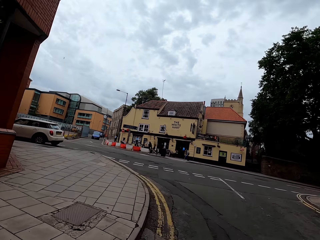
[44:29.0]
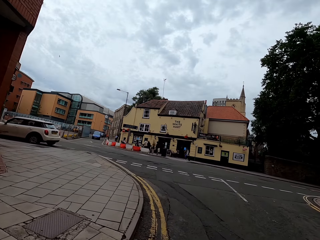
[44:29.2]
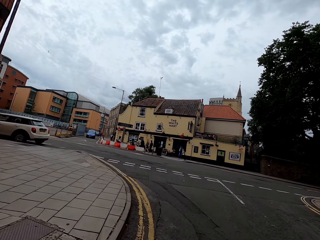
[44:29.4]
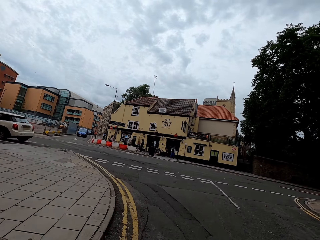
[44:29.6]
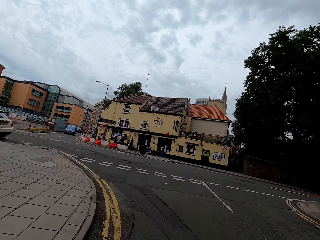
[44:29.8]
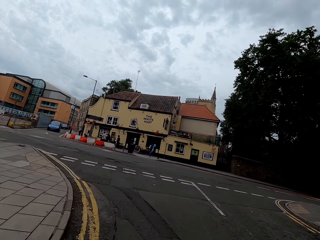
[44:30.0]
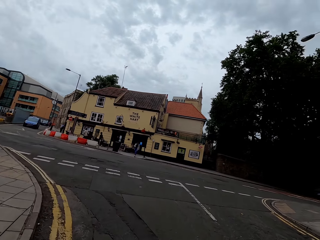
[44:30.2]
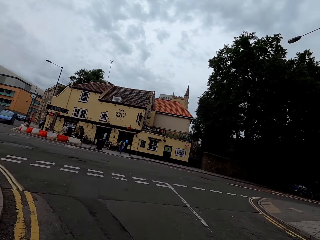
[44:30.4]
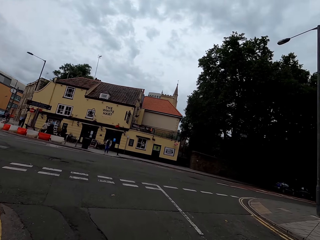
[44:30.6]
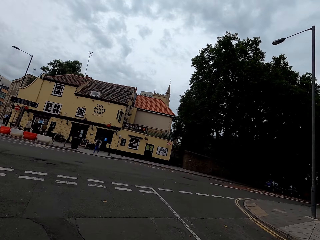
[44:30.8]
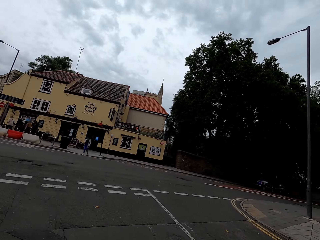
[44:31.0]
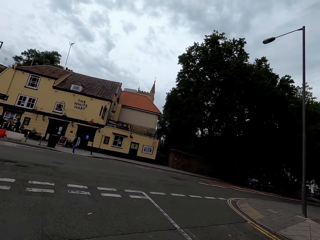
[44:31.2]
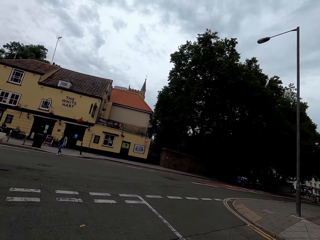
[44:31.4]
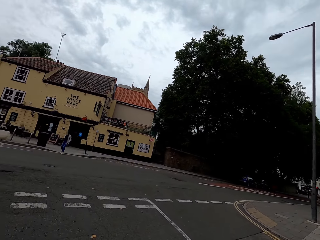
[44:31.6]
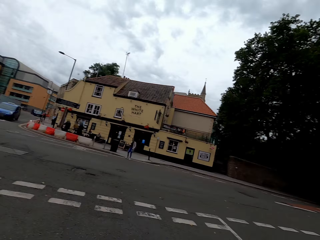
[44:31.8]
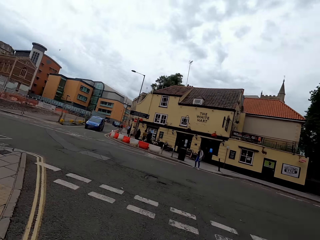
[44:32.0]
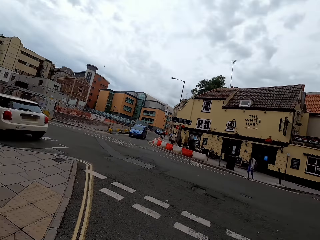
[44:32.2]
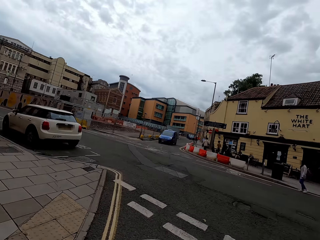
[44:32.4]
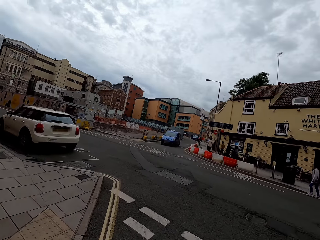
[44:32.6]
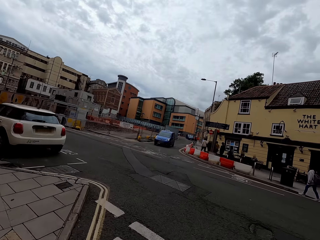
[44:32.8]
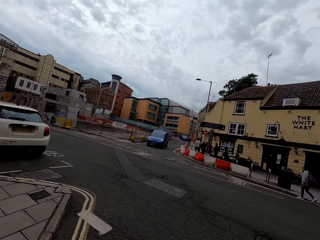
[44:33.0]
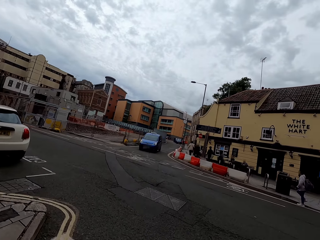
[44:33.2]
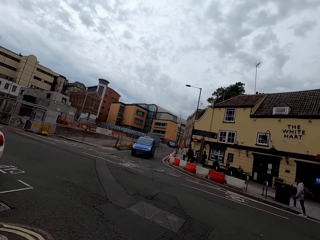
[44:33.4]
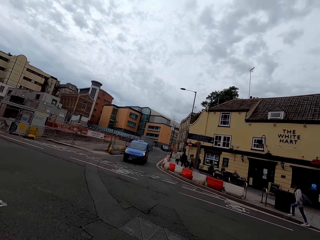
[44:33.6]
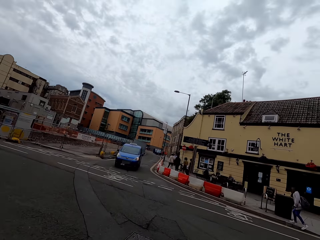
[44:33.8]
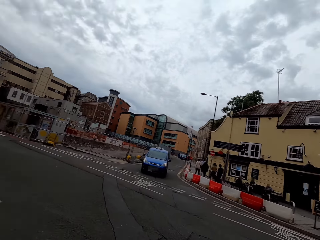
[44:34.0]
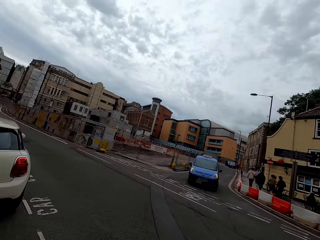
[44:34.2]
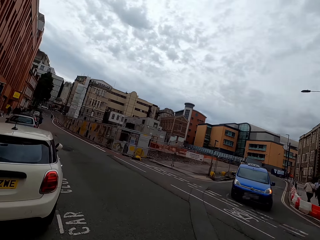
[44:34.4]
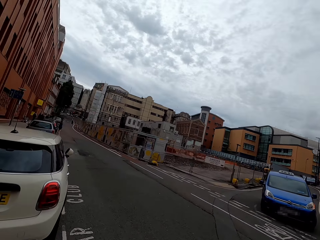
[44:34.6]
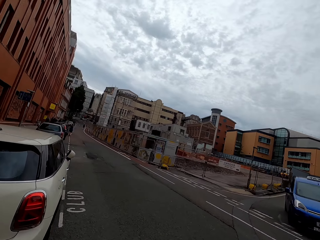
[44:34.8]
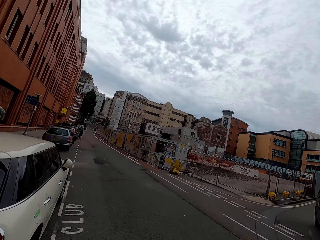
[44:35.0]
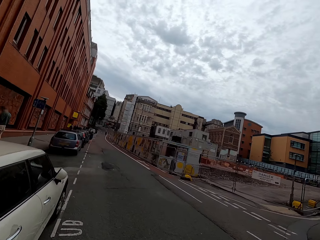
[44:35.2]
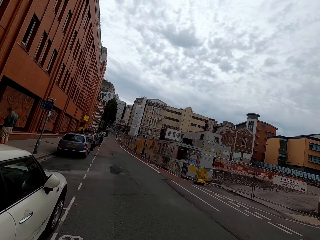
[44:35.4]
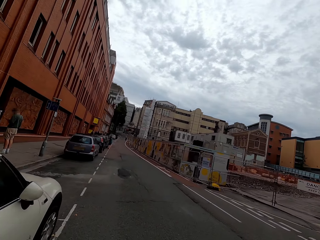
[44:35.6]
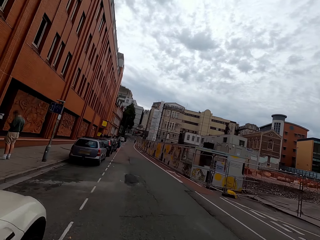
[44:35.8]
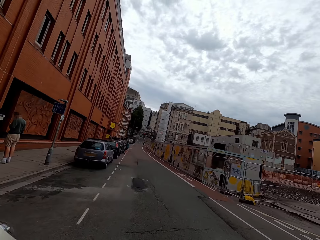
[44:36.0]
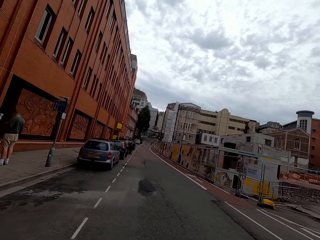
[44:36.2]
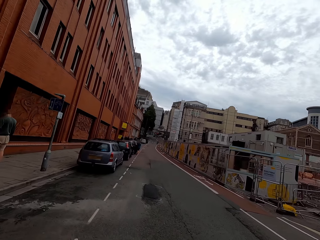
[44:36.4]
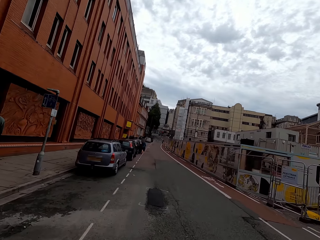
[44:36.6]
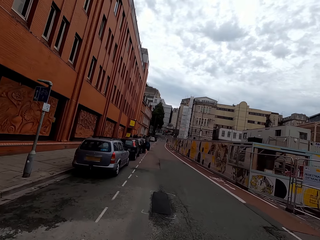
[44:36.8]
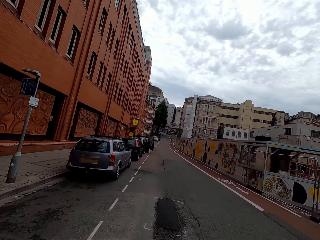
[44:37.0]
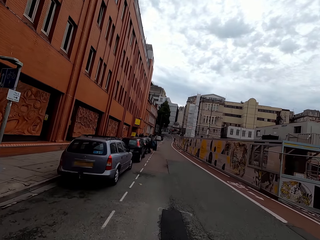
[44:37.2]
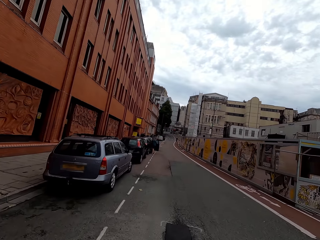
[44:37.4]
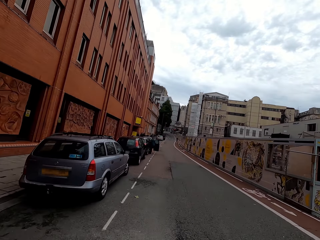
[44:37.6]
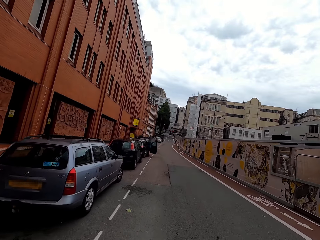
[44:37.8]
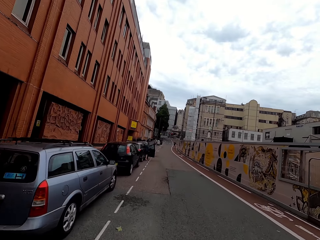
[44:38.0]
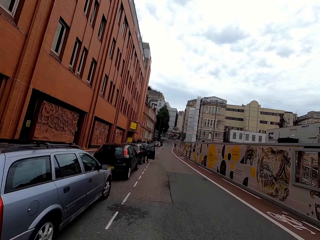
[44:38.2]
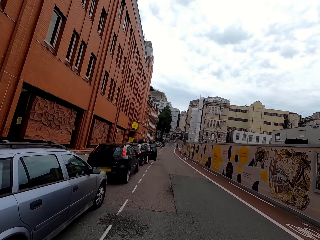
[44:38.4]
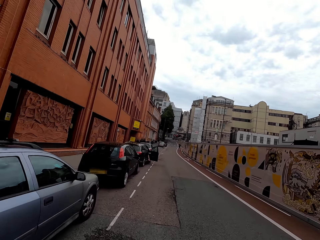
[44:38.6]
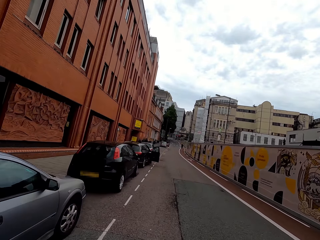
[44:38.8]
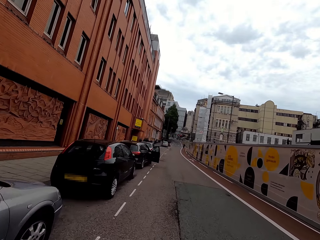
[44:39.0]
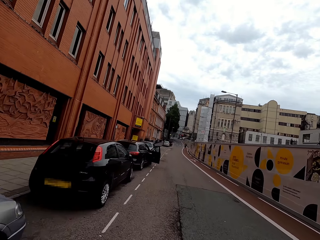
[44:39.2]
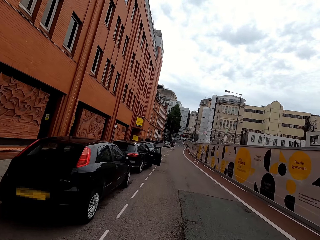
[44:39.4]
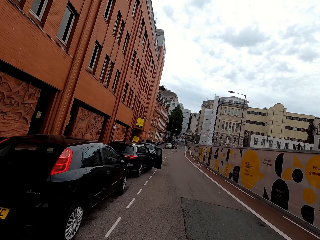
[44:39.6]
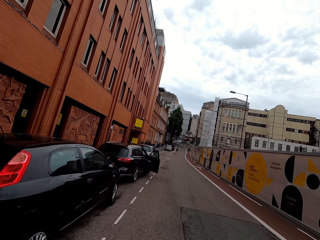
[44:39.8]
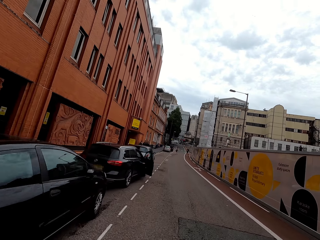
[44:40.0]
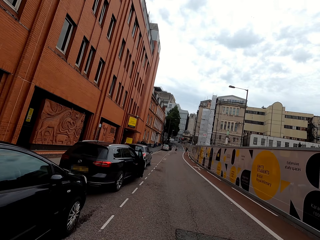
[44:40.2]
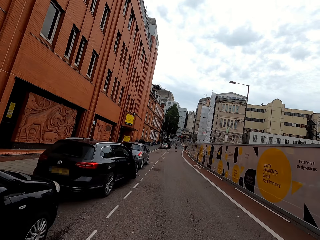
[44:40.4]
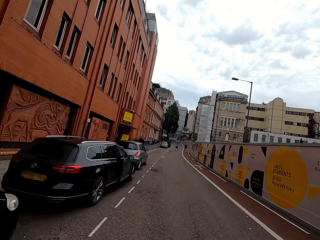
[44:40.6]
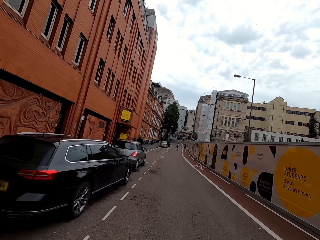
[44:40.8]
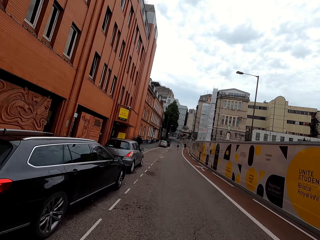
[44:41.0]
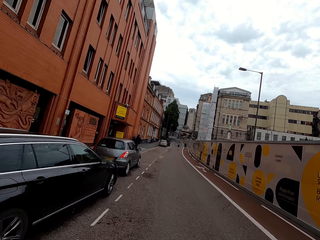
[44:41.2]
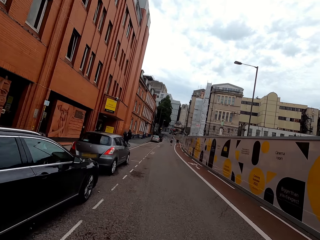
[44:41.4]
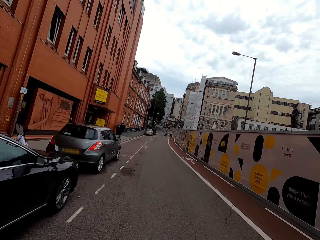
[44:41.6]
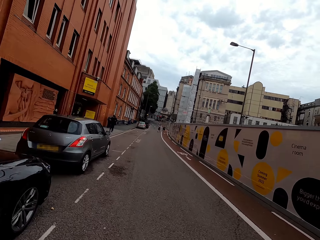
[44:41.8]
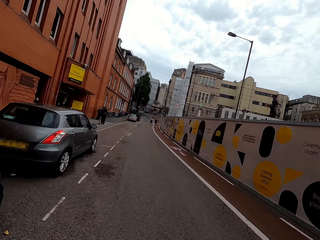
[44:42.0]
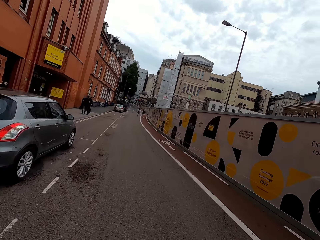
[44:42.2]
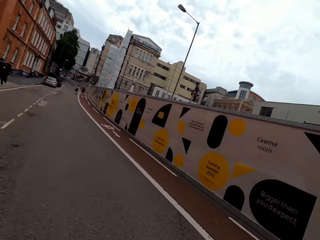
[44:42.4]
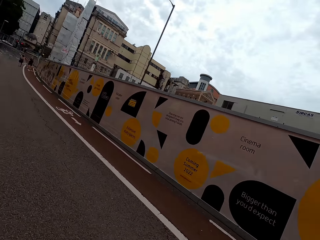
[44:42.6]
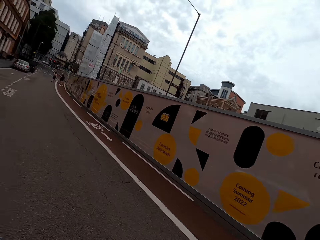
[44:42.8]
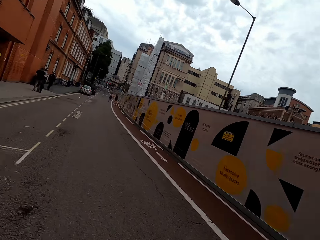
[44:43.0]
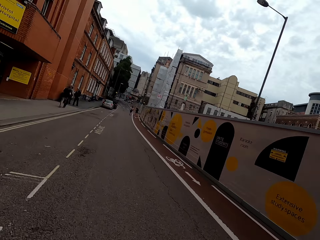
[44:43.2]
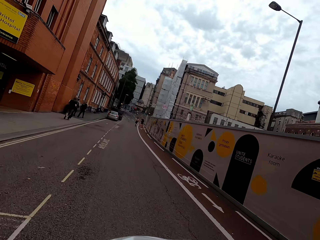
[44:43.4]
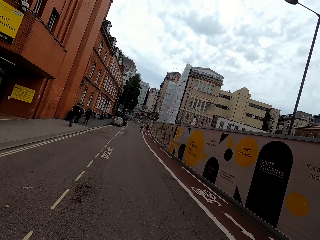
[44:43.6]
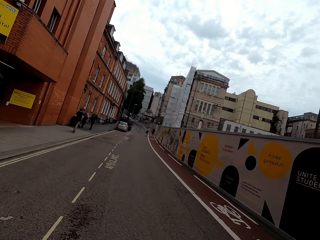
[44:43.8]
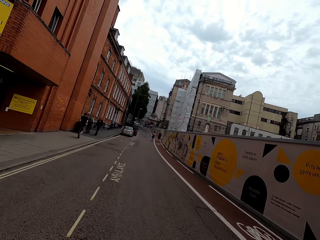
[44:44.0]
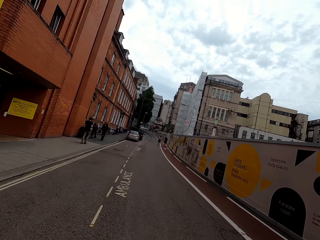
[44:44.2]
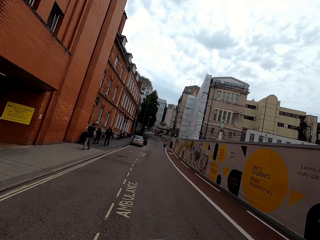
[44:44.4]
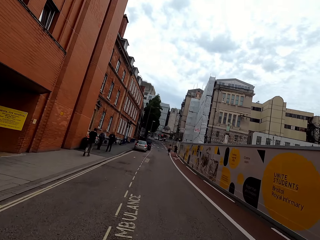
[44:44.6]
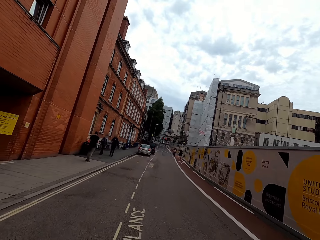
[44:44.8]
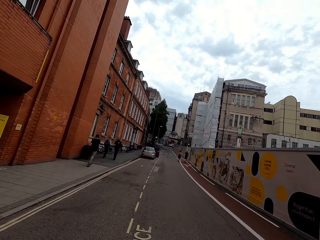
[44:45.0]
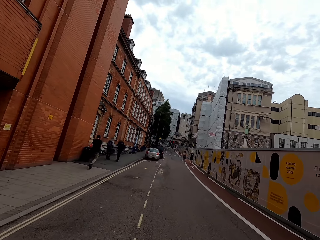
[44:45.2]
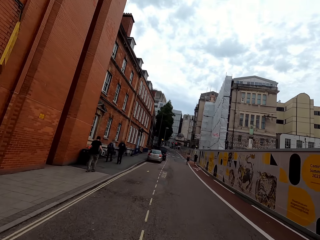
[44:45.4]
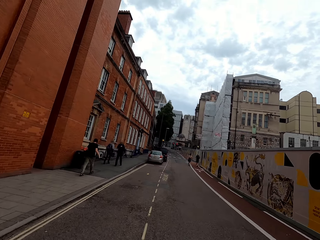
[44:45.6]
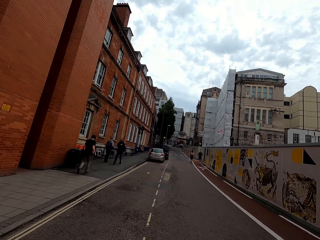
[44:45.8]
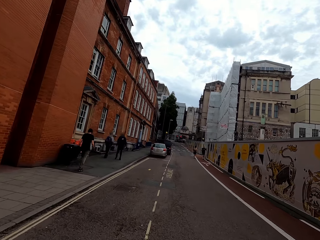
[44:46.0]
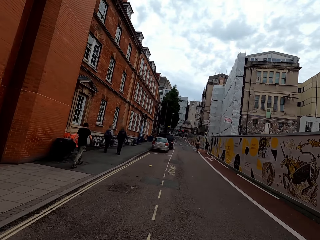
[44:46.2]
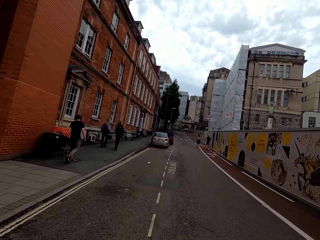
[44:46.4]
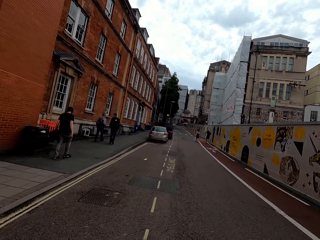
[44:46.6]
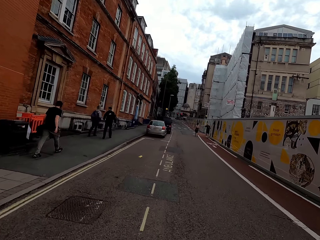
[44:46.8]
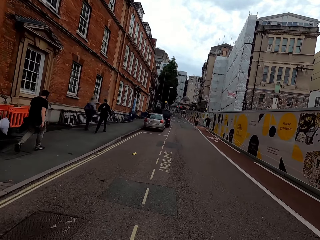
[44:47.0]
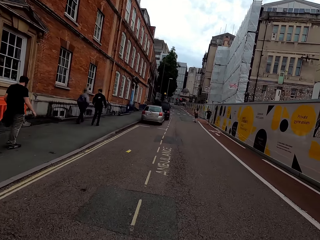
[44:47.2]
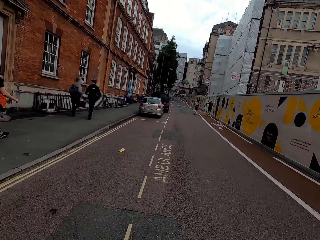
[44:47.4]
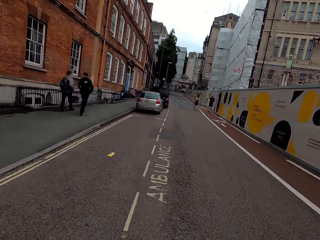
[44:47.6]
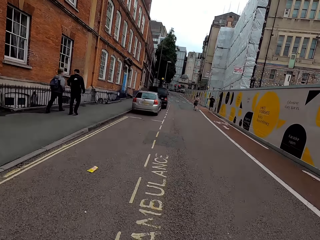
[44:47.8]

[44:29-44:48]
The camera wearer looks across the road. They ride a bike on the road. They ride the bike on the road and look around.

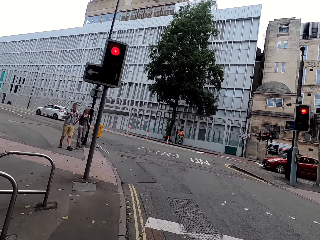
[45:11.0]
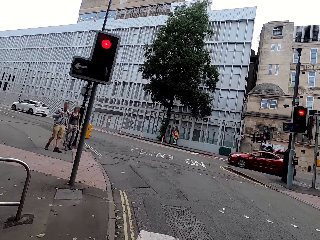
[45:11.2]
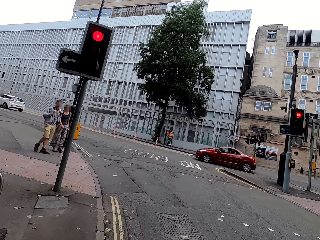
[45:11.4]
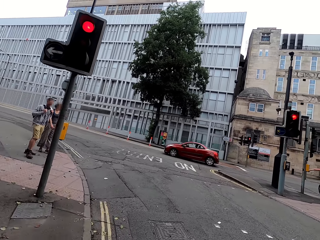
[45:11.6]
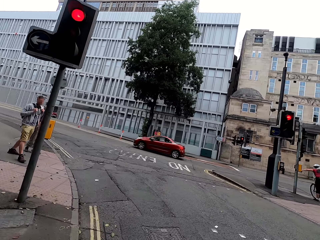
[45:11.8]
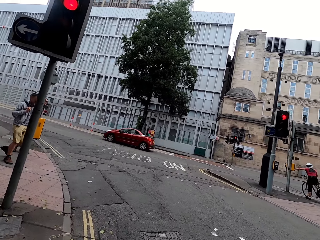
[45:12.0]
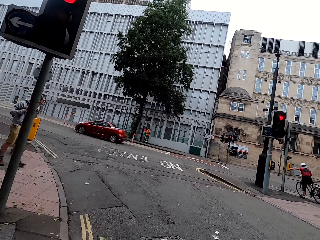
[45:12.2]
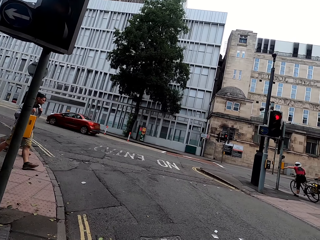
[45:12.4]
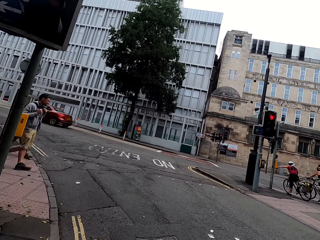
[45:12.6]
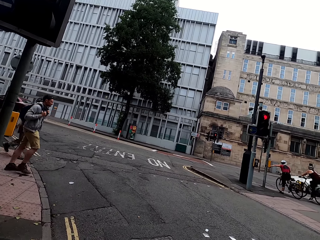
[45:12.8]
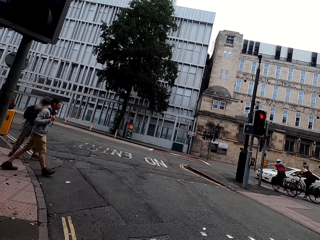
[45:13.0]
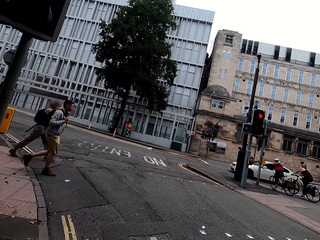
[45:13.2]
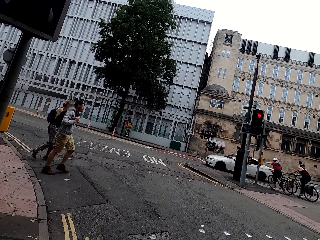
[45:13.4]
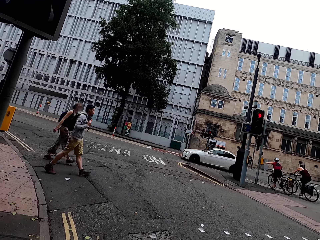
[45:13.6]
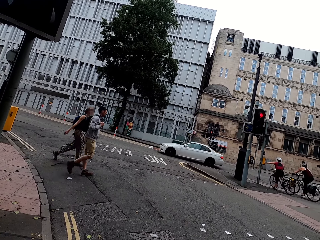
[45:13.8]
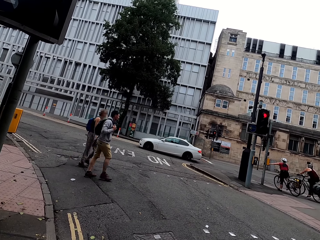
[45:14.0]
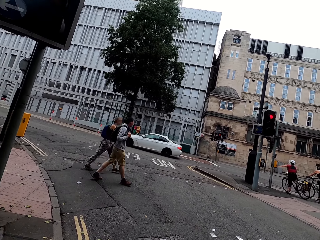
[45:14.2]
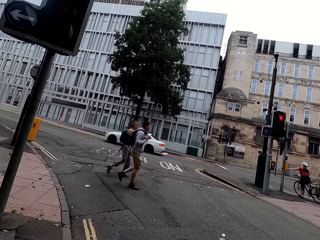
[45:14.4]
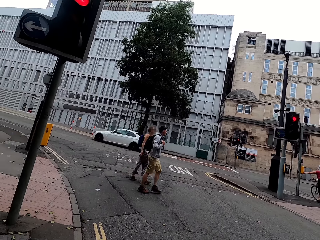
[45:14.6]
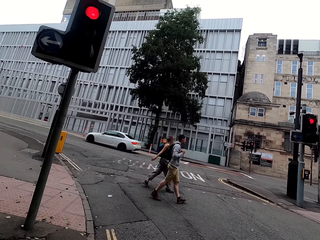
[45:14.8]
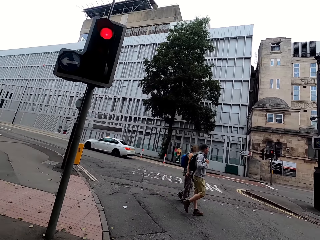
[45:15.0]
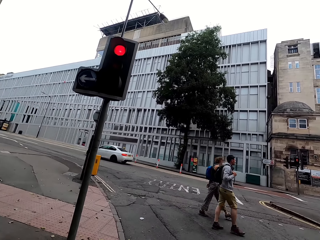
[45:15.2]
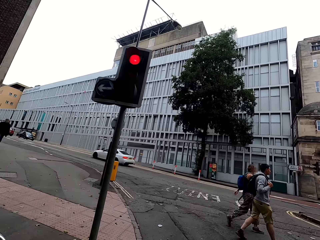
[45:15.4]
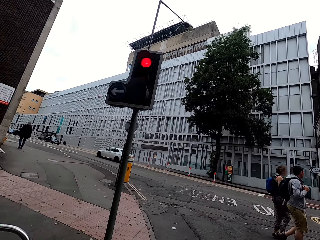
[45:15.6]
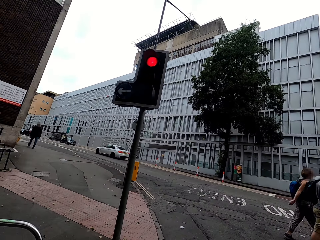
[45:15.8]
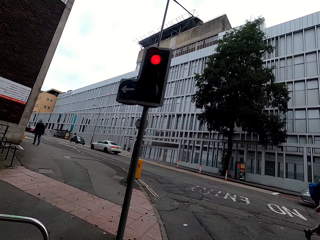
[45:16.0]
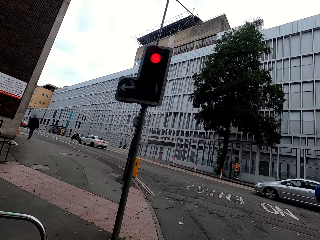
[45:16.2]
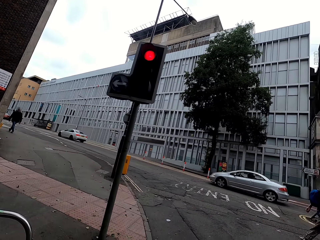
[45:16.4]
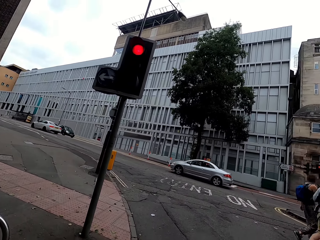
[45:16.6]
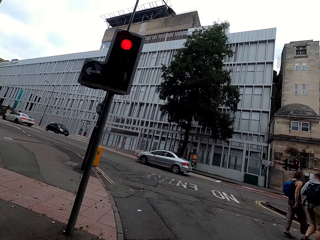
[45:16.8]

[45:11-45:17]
The camera wearer stops the bicycle at the traffic lights.
